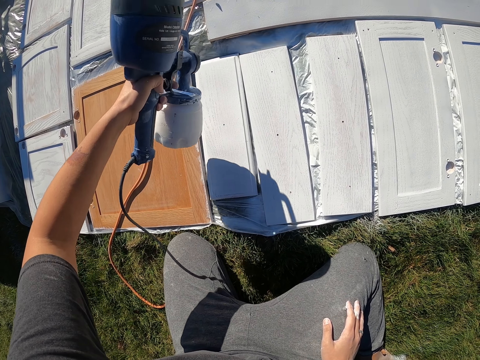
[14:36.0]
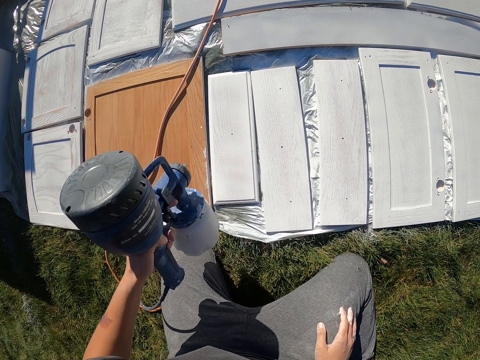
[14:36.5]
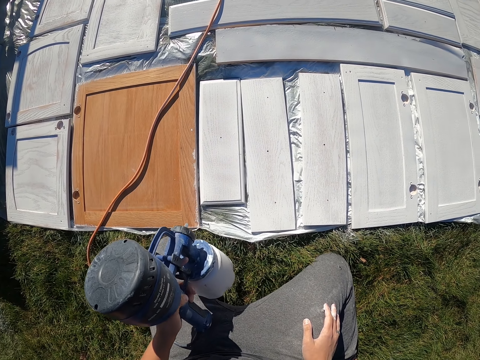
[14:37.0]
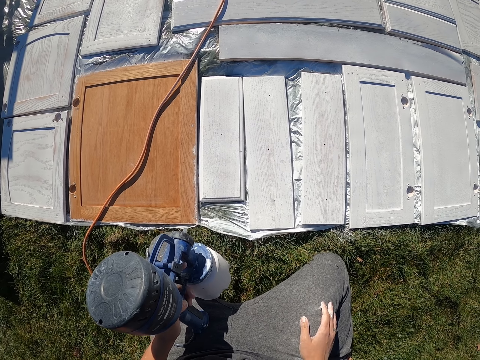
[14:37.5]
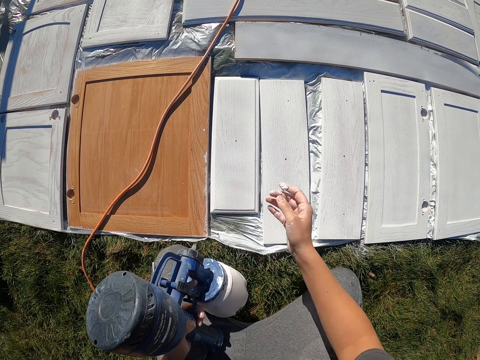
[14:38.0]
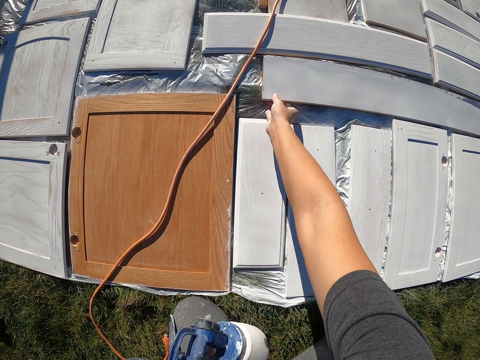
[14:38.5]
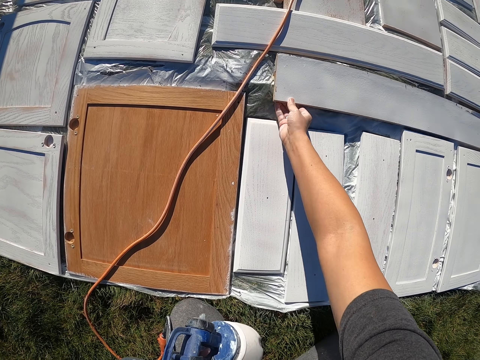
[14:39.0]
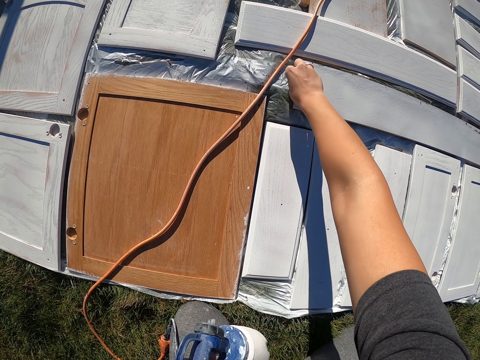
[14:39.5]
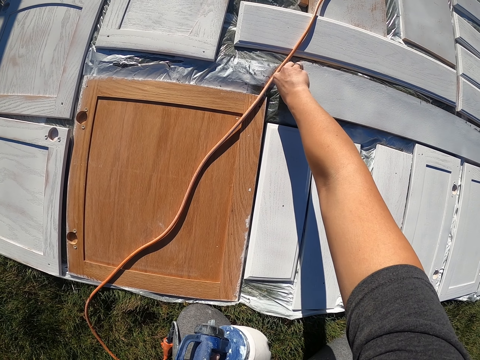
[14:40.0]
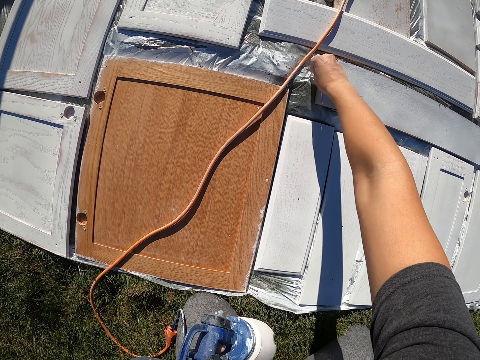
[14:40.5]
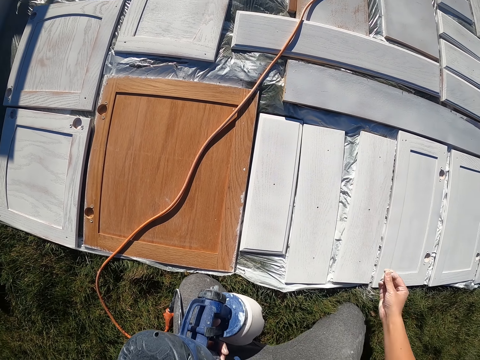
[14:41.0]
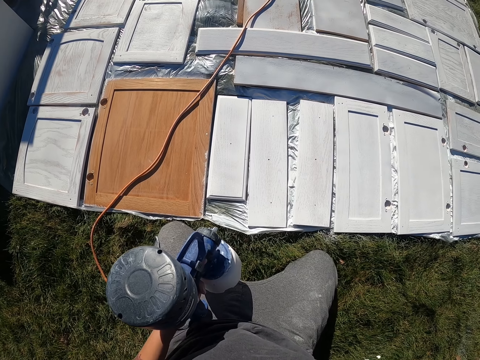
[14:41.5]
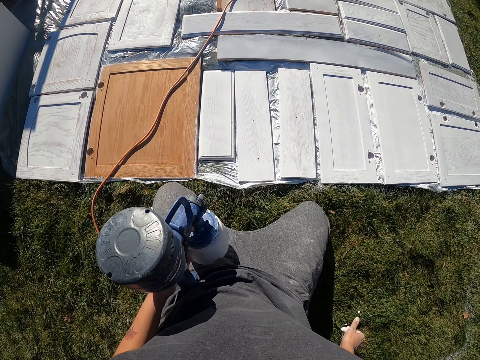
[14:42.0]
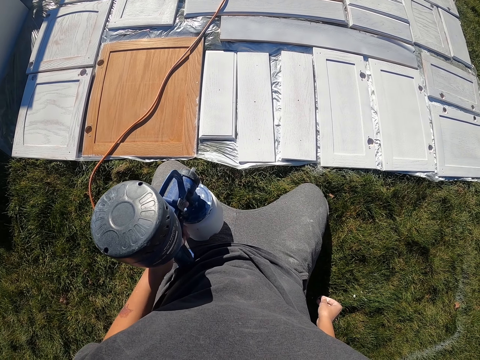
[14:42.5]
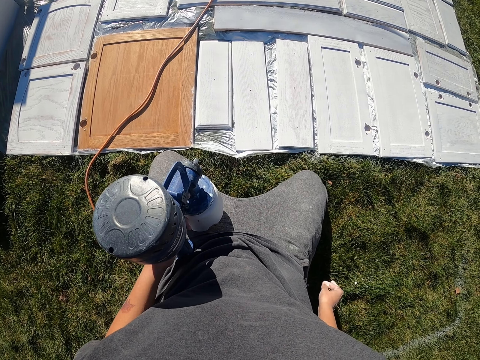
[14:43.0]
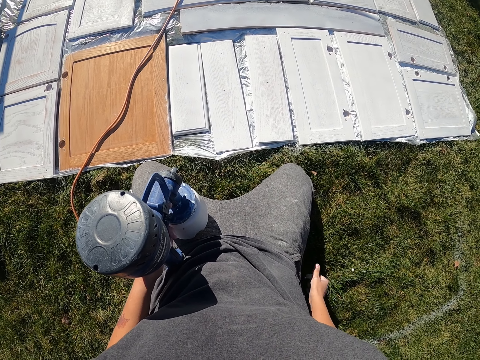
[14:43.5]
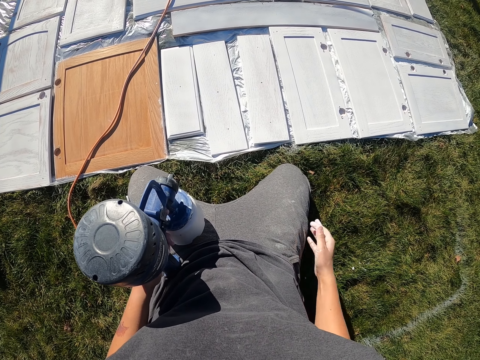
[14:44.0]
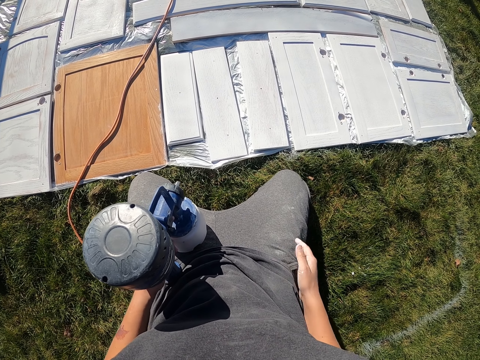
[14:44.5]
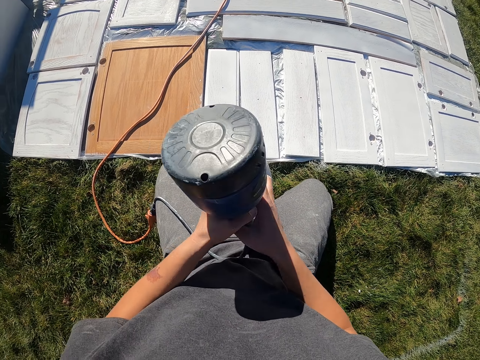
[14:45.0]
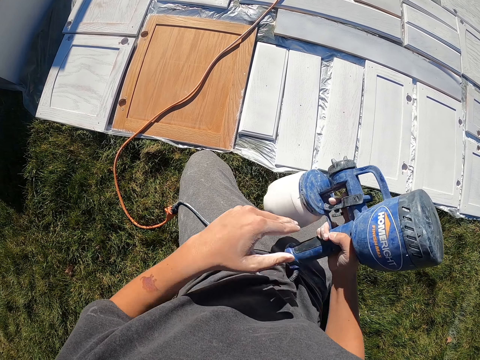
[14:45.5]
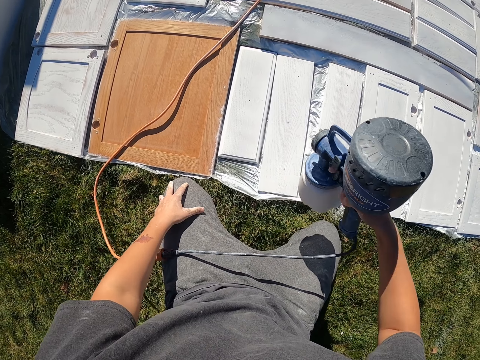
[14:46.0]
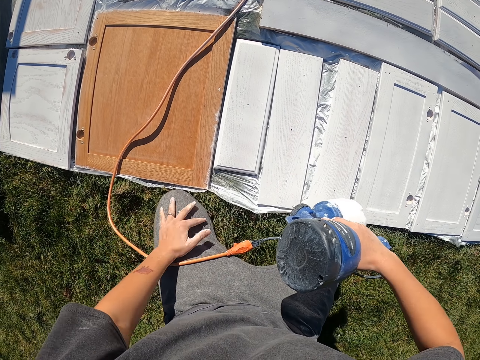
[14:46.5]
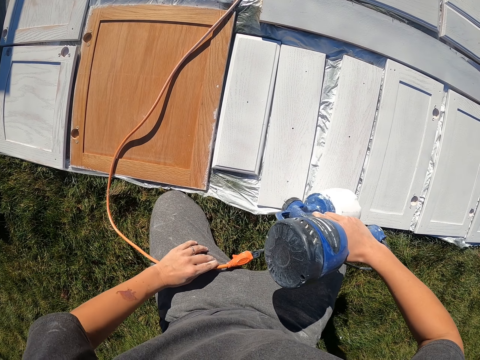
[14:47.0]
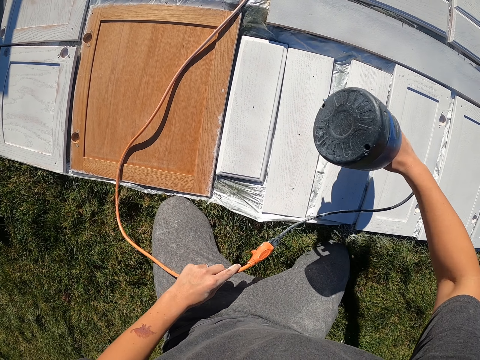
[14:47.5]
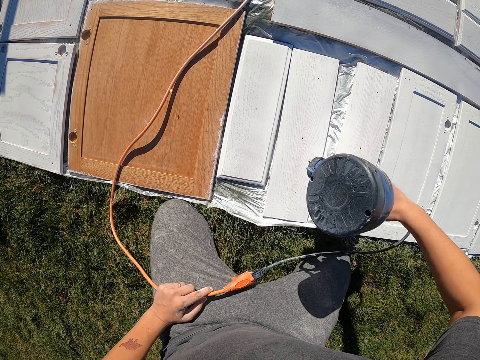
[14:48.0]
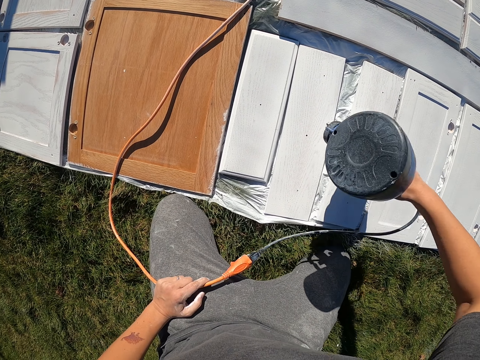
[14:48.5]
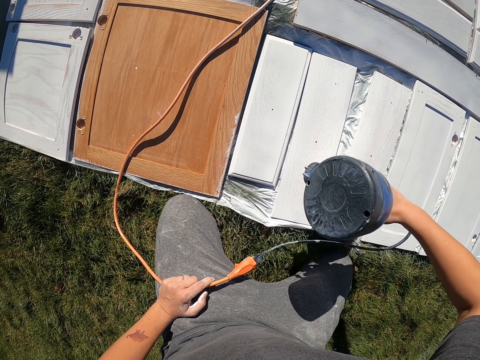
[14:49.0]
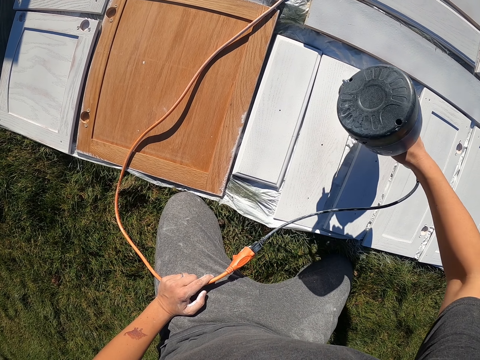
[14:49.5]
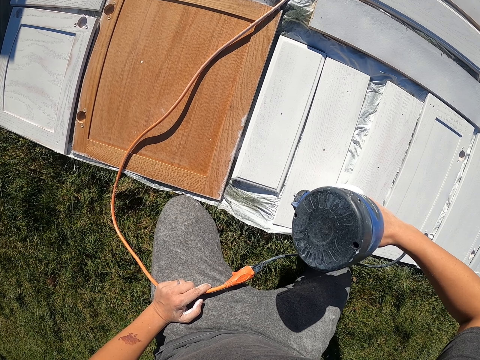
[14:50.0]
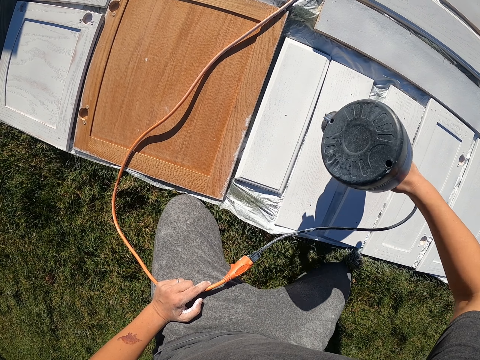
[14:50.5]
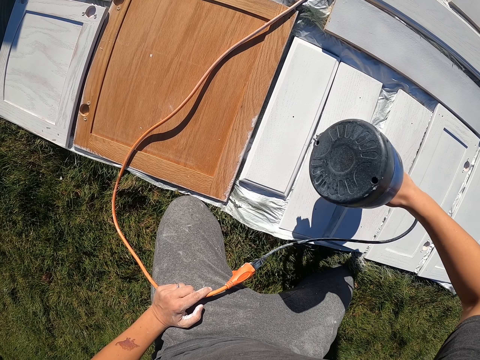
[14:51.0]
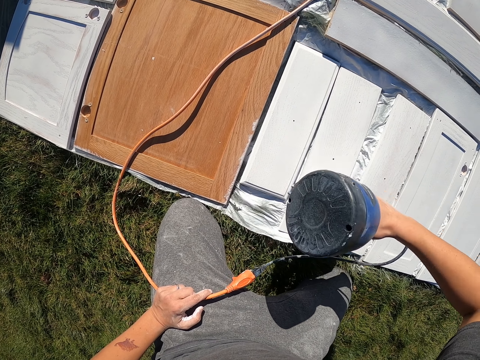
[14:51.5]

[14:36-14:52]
The camera wearer moves a piece of wood and removes something. He picks up something. He drops something on the ground. He rubs his fingers. He exchanges the paint spray on his hands to his right hand. He sprays paint on the woods.

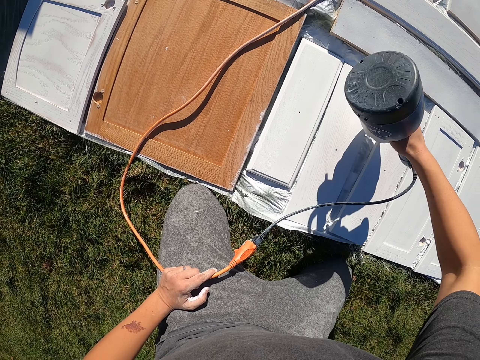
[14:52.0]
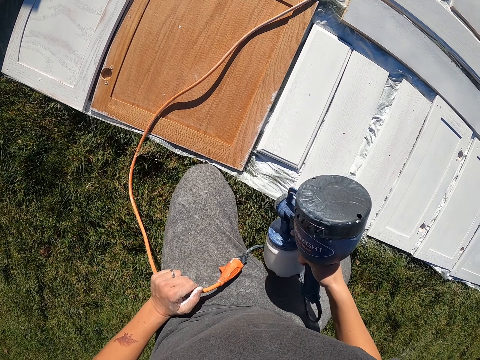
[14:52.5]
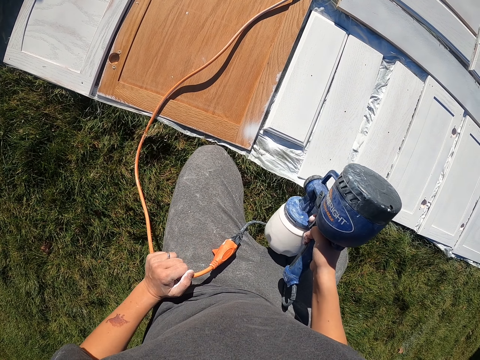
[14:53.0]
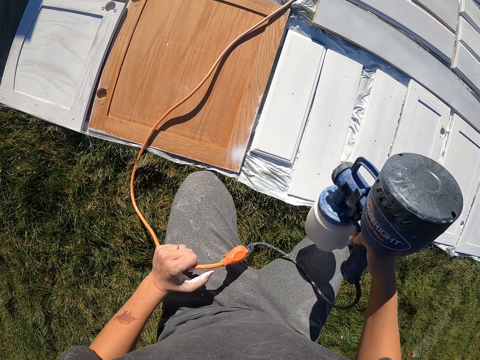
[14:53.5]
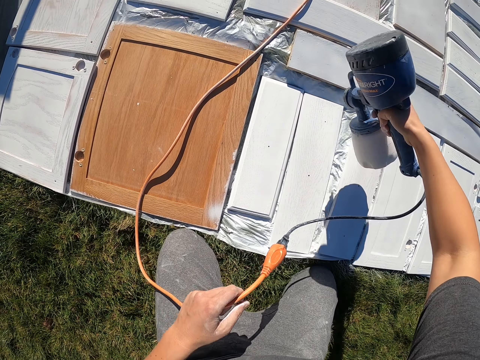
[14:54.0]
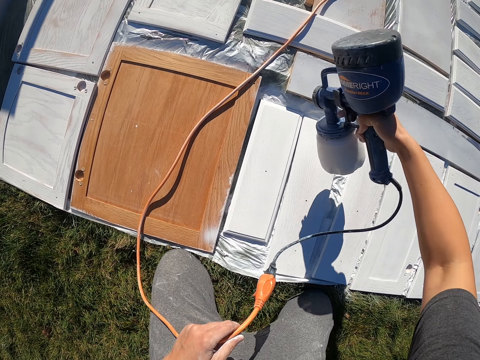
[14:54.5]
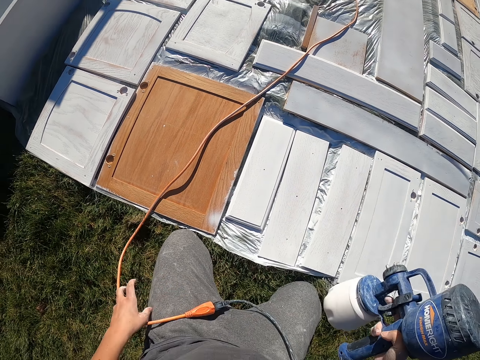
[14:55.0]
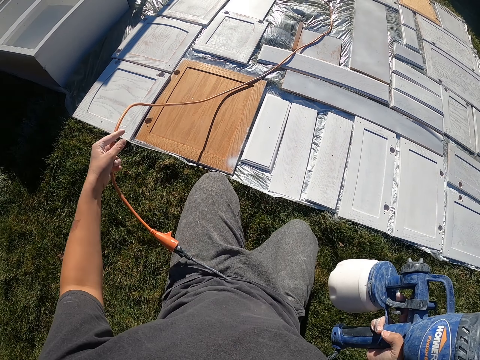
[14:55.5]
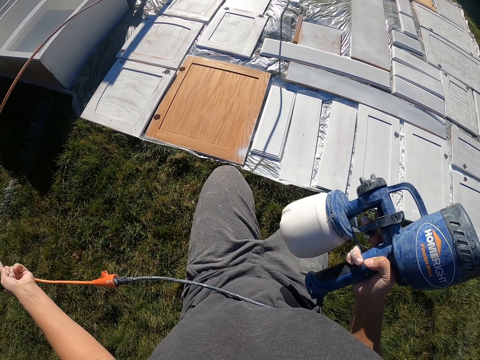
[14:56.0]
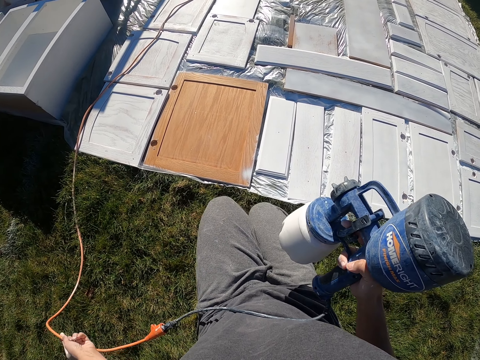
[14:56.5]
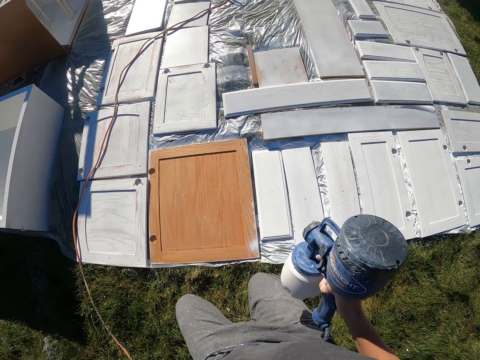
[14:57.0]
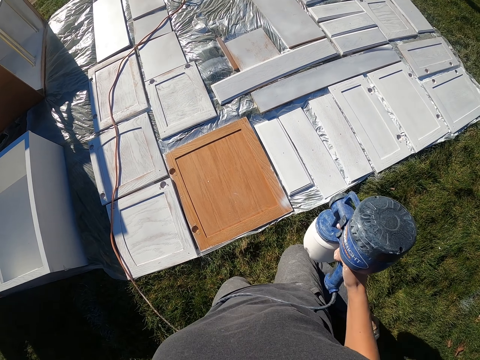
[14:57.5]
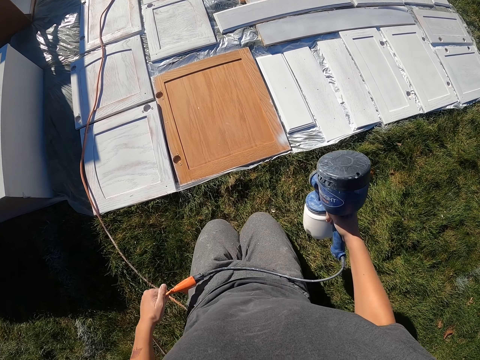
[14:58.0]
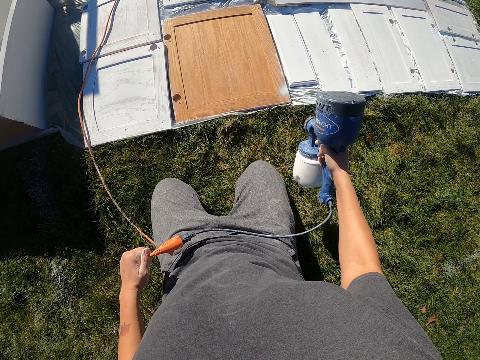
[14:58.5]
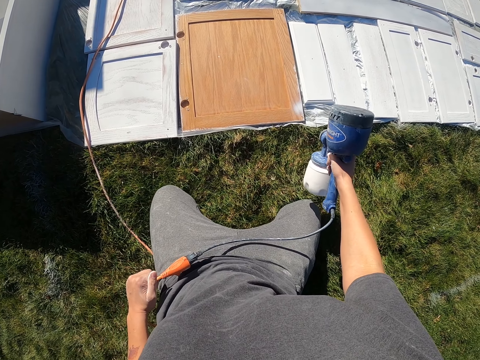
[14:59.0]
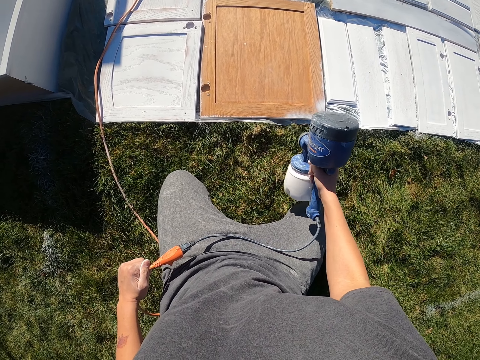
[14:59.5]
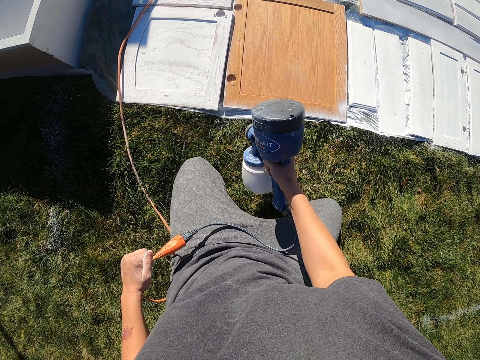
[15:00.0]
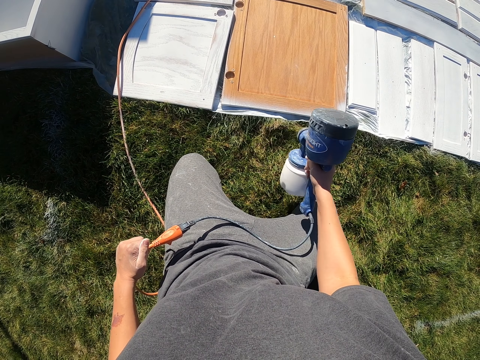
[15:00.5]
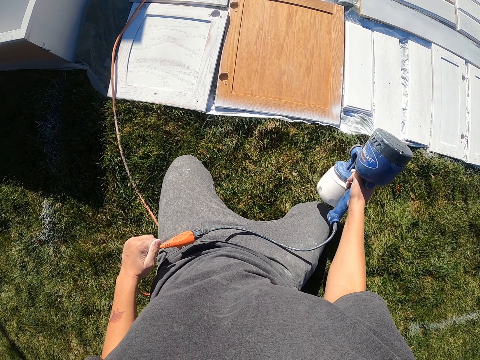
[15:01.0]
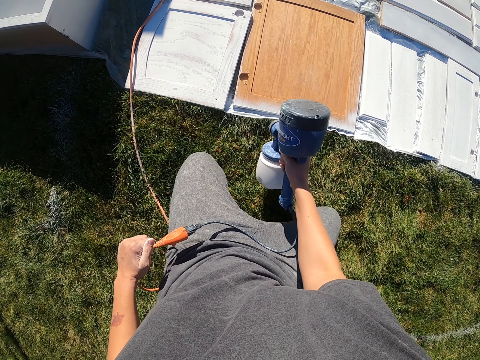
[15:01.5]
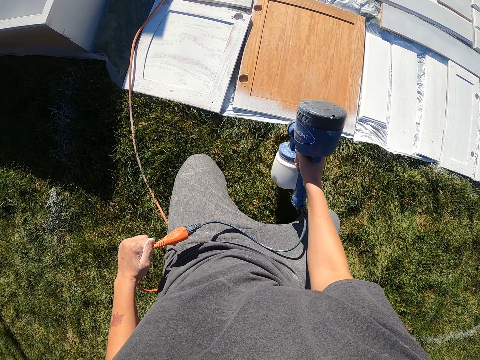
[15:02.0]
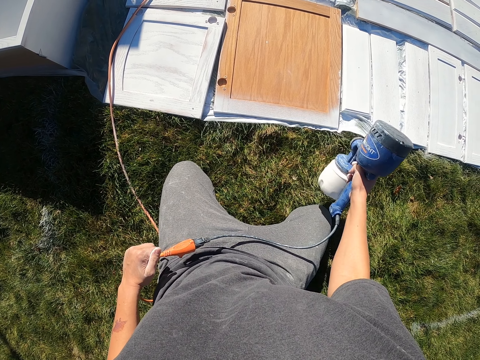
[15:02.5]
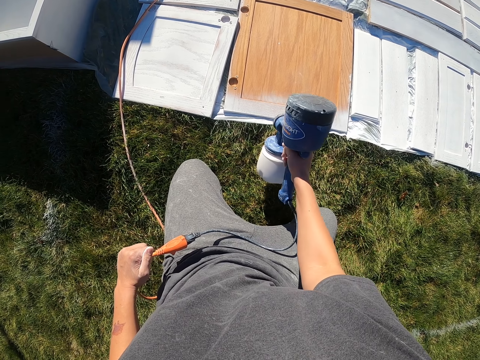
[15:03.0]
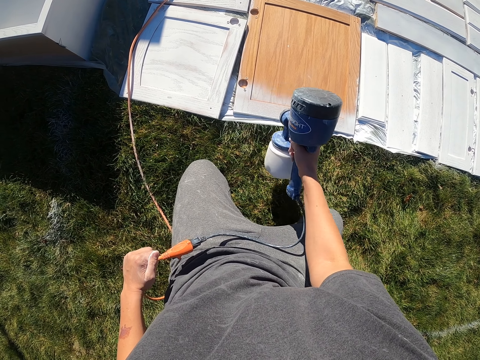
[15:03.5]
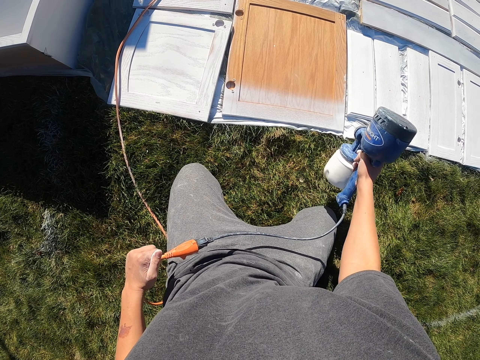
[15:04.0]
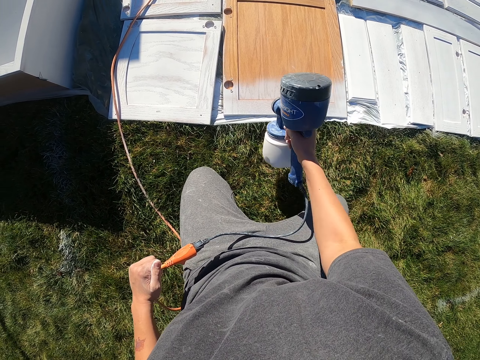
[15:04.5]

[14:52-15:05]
The camera wearer moves the wire and pulls the spraying gun cable. They spray paint on the woods.
